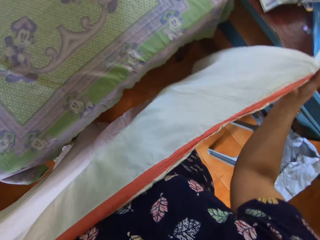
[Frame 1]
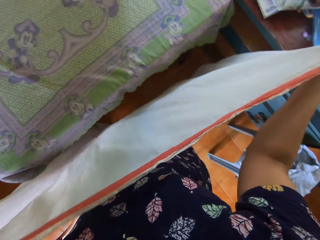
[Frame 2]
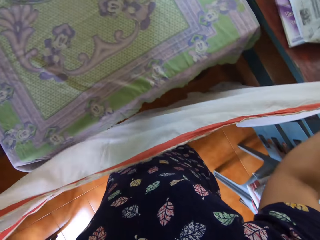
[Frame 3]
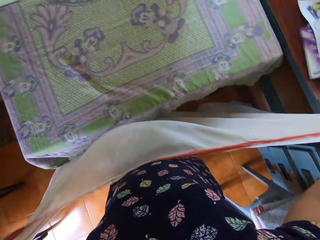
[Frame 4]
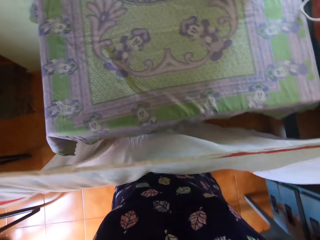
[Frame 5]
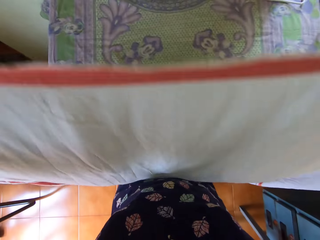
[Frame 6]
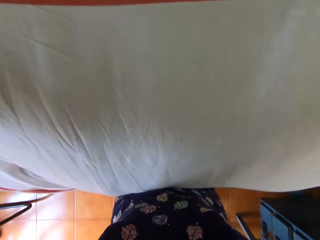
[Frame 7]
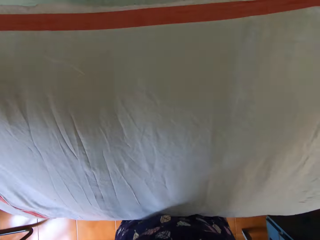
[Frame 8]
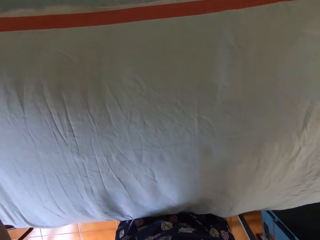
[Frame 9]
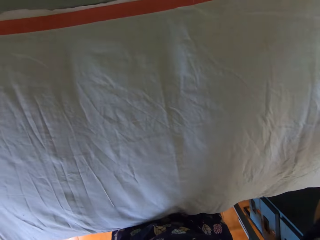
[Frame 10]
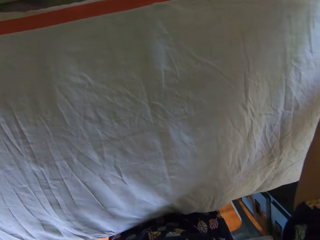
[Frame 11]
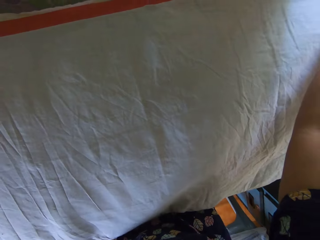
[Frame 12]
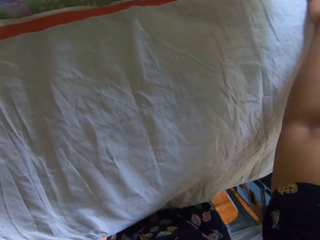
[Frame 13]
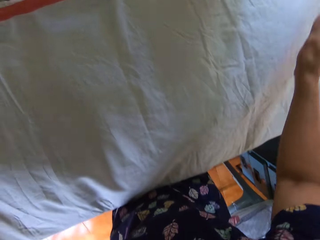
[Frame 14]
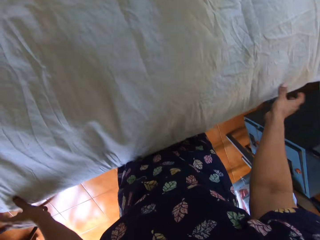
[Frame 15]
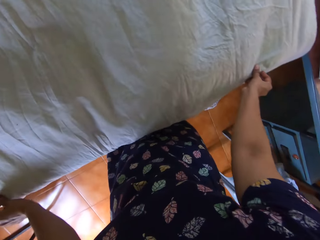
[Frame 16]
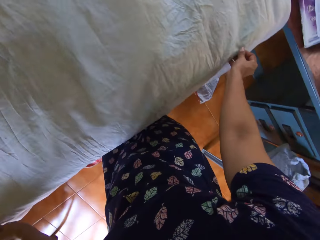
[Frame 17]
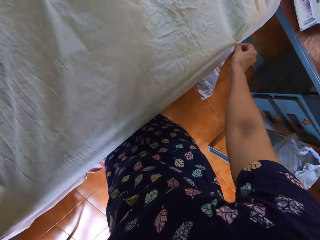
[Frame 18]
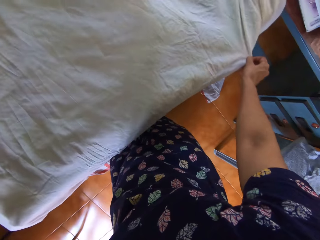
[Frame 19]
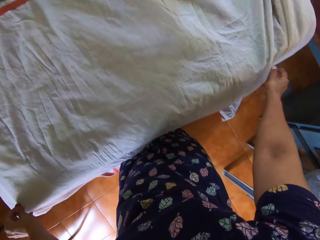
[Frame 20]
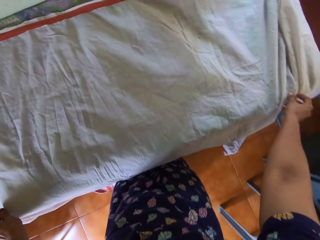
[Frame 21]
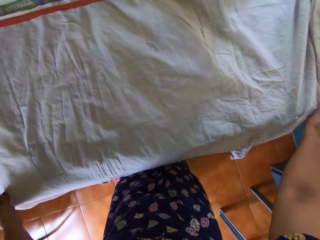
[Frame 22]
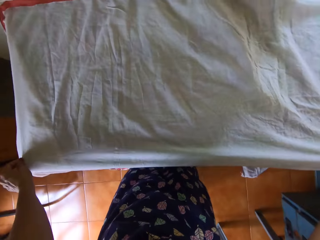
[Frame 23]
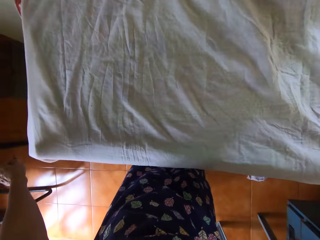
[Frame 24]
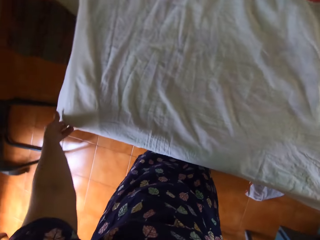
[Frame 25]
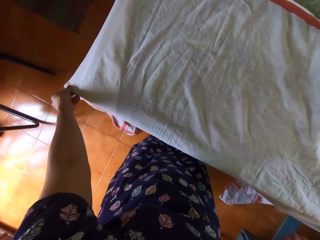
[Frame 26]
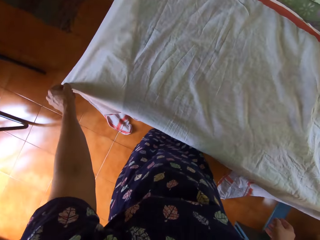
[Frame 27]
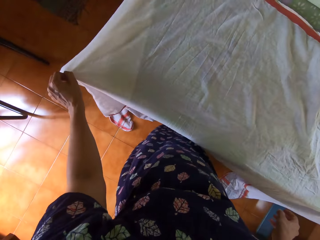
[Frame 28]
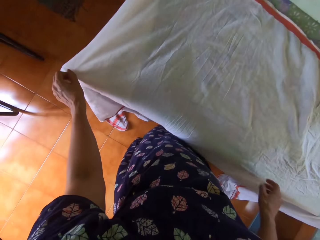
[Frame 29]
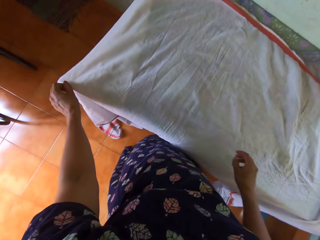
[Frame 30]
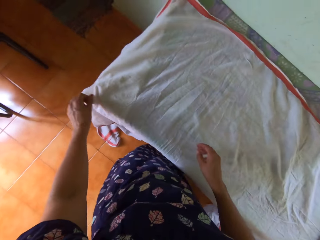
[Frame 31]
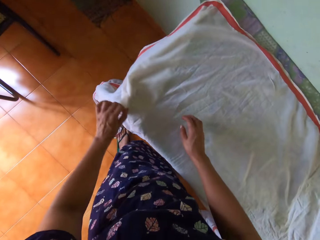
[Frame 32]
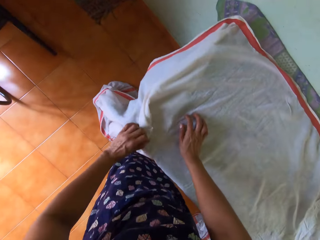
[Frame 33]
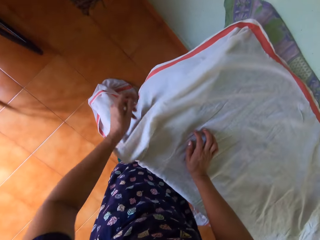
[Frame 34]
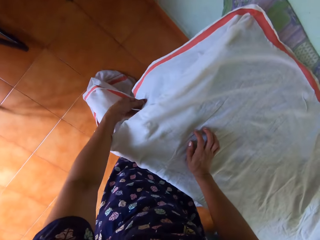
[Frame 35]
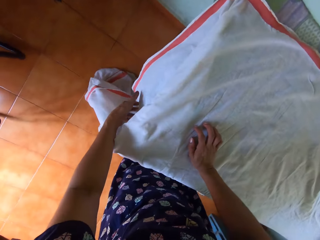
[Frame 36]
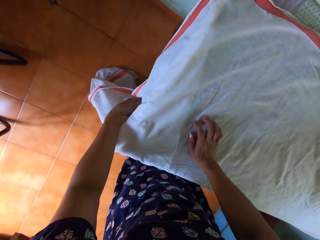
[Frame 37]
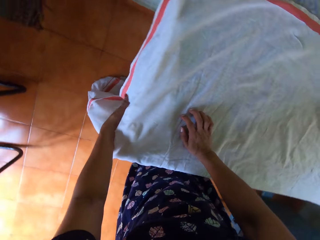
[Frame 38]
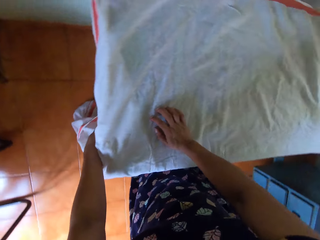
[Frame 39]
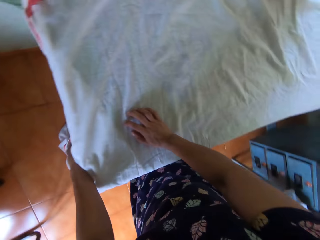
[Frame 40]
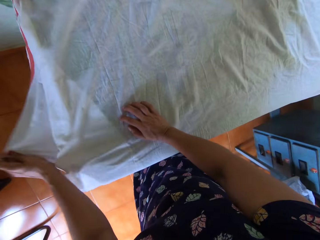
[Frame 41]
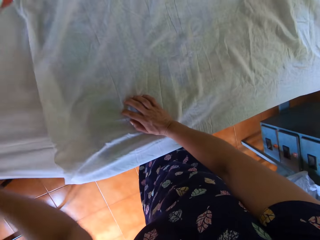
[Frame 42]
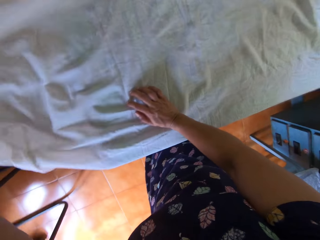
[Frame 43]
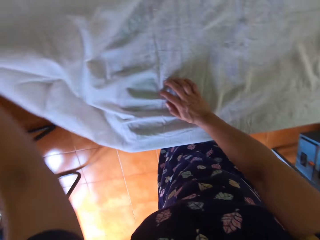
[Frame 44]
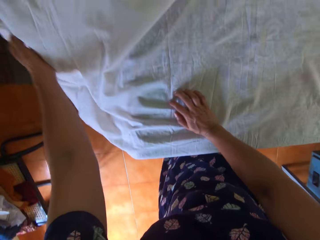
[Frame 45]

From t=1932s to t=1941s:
The camera wearer lays the bedsheet on the first table with both of her hands. She adjusts the bedsheet on the first table with both of her hands.

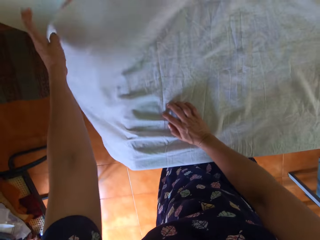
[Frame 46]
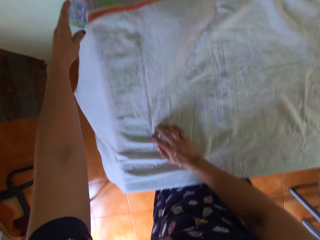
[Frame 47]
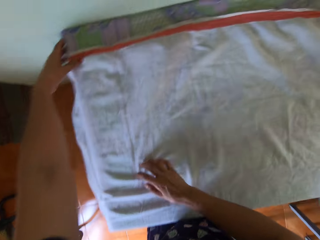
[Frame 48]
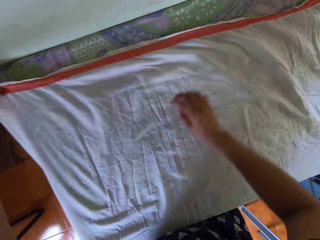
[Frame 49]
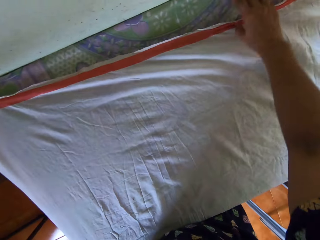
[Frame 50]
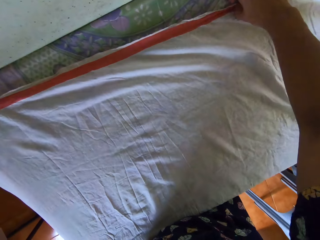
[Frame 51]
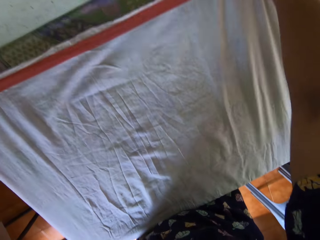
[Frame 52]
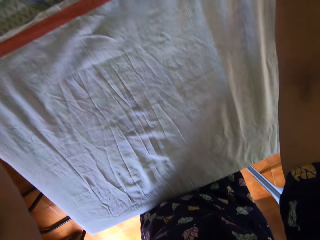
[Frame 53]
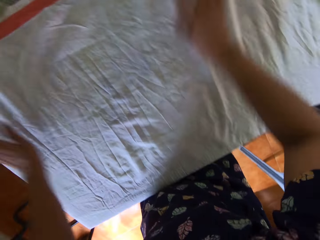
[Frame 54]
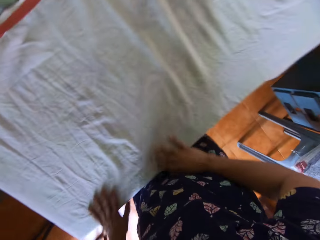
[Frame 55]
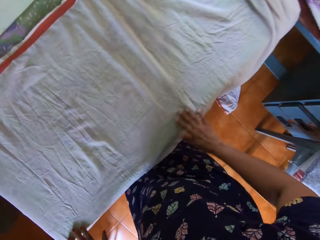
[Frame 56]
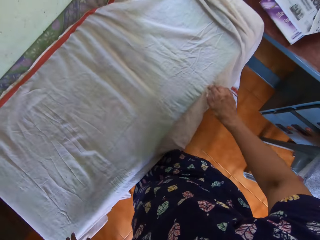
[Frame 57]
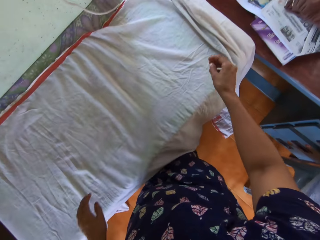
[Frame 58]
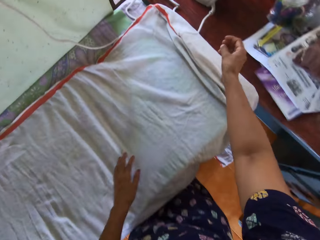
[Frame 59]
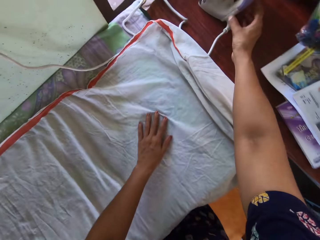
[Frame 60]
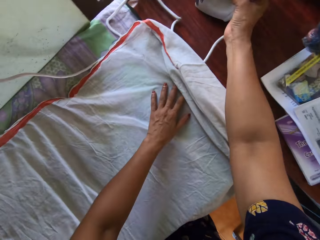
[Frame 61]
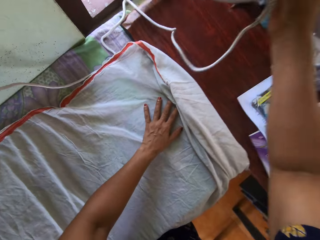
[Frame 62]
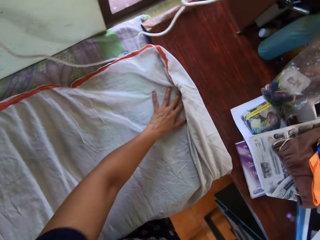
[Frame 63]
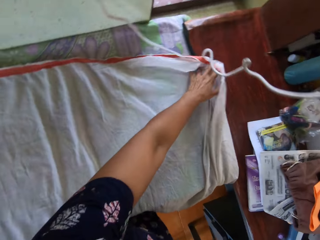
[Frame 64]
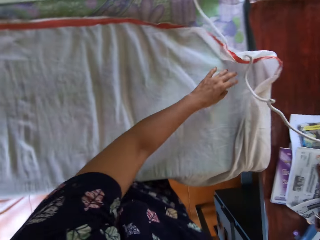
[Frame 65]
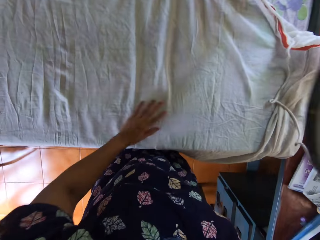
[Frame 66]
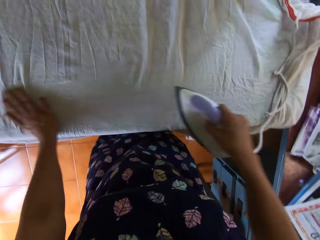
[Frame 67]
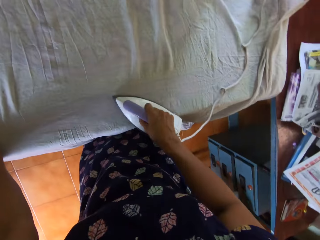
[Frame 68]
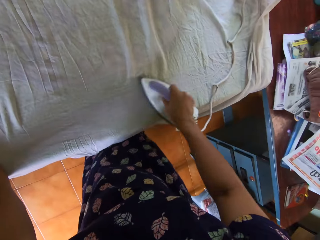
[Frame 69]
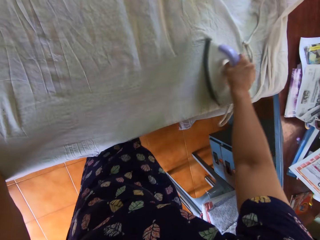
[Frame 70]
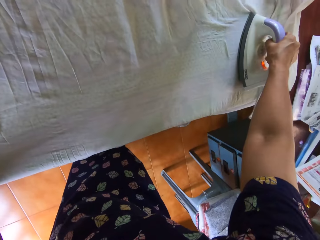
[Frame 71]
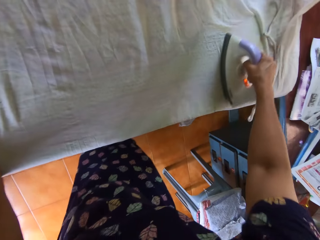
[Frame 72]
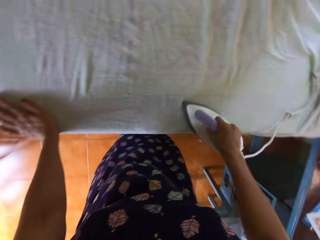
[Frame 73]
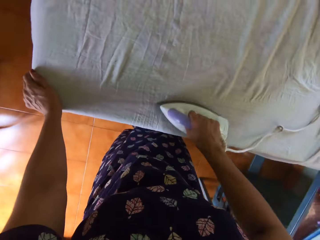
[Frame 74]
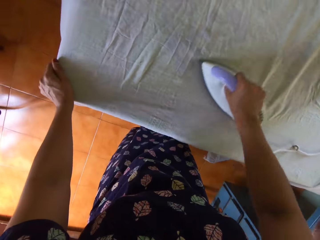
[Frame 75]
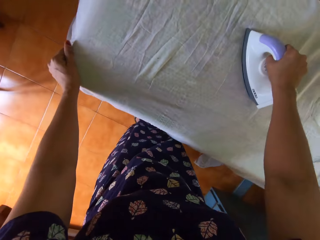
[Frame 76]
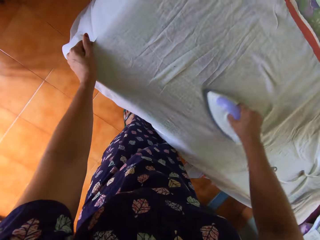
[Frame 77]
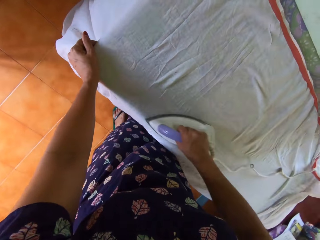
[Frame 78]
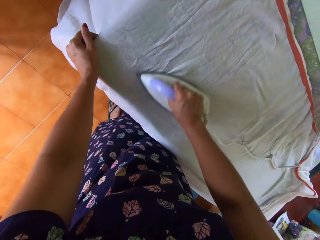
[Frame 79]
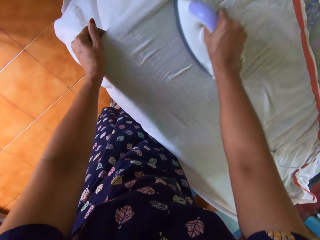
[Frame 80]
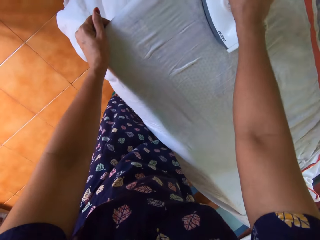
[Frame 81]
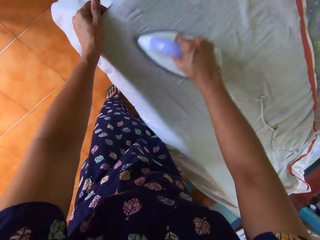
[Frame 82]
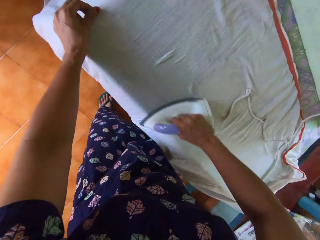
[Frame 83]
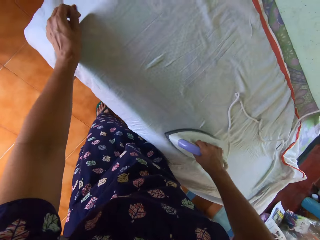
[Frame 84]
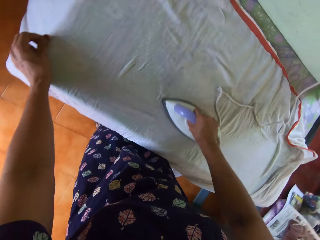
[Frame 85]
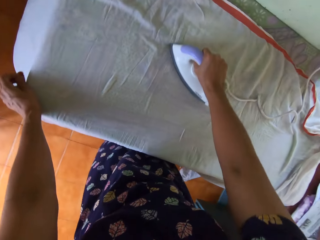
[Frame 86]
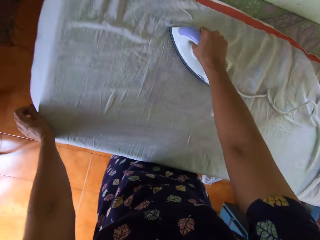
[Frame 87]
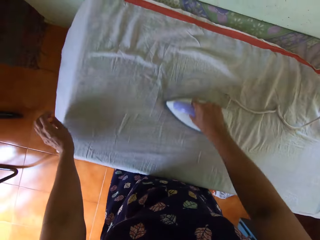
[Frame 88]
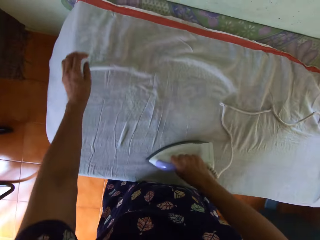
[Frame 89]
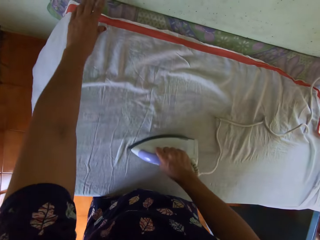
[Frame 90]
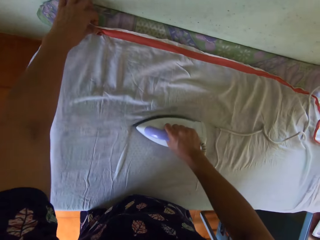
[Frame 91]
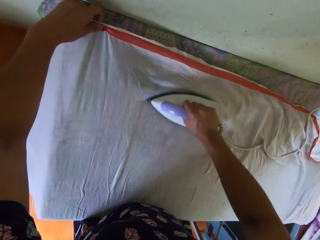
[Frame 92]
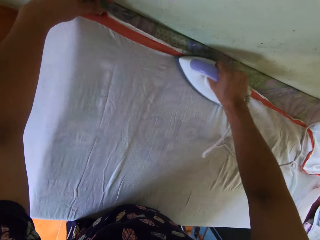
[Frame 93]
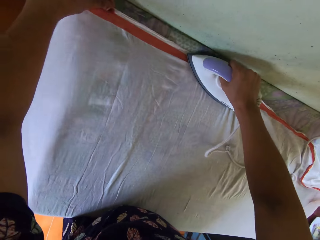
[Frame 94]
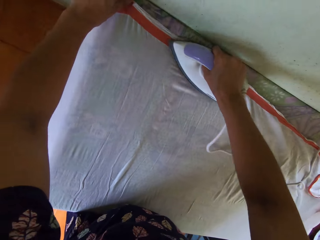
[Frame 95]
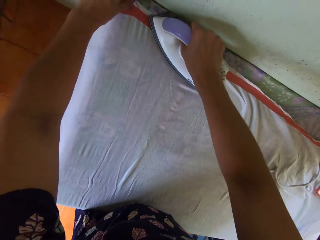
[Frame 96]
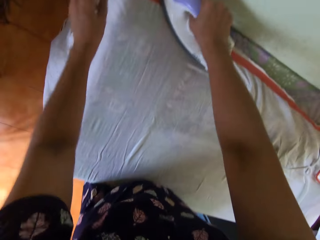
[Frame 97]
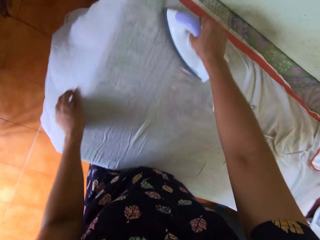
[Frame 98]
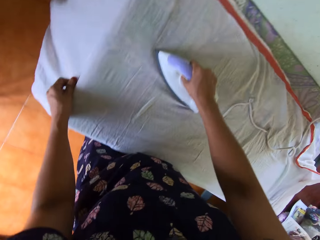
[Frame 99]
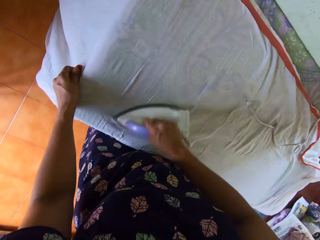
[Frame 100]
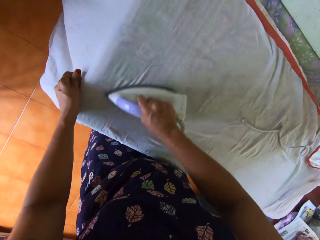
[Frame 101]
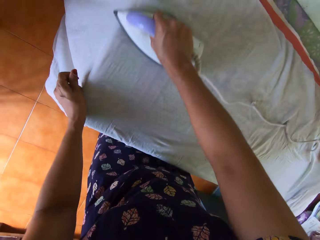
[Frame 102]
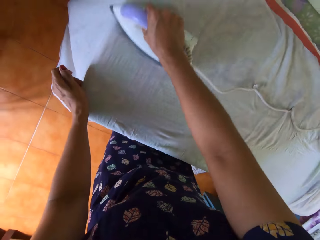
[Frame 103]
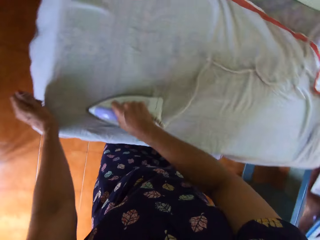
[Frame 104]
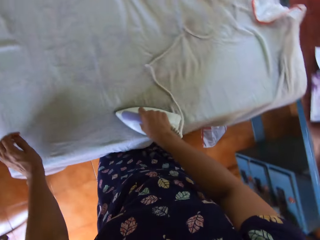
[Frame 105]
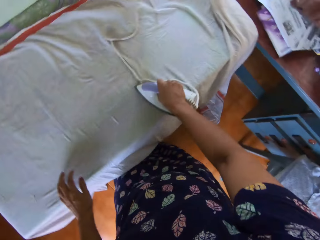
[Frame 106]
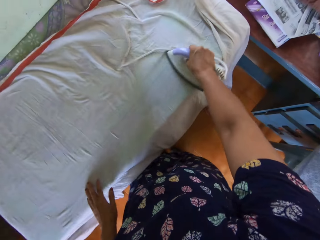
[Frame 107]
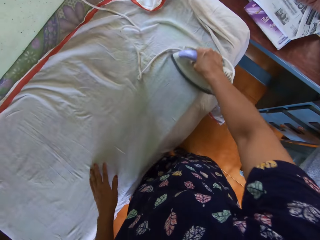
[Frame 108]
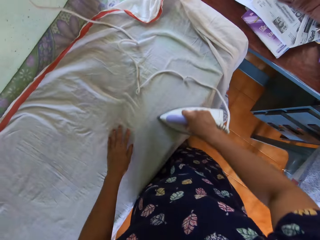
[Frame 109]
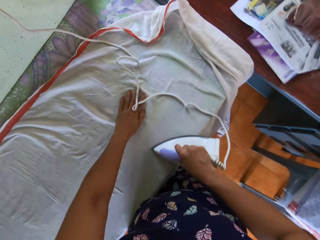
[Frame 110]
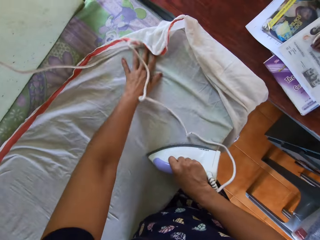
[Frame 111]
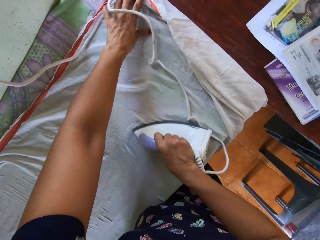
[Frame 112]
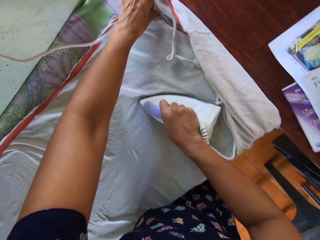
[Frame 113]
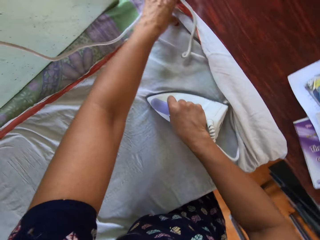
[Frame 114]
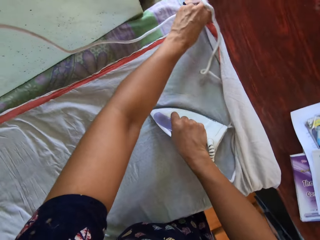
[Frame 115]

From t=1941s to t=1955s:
The camera wearer lifts the iron from the second table with her right hand. She irons the bedsheet on the first table with the iron in her right hand. She adjusts the bedsheet on the first table with her left hand.
